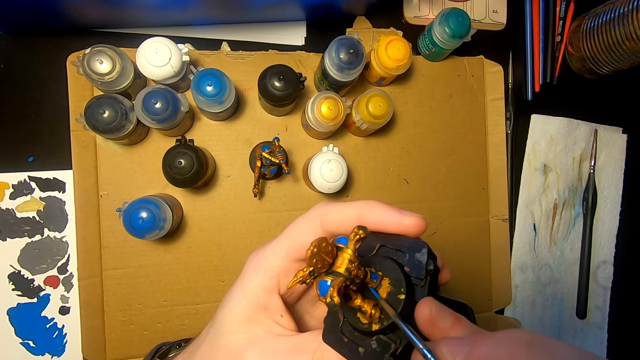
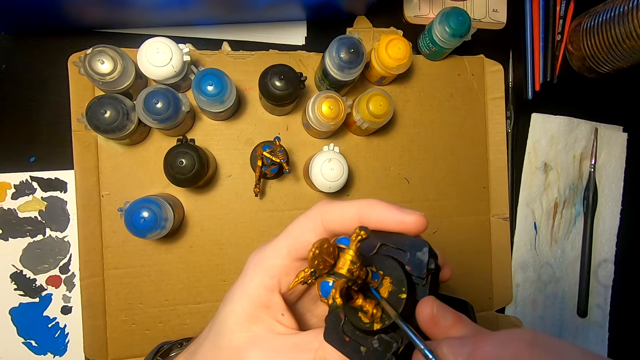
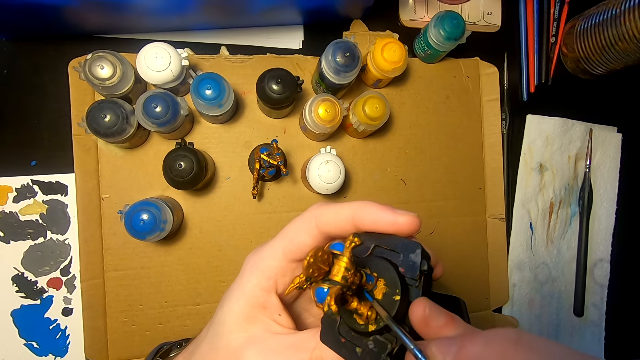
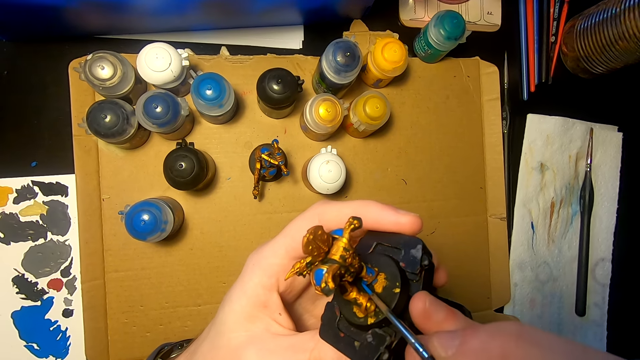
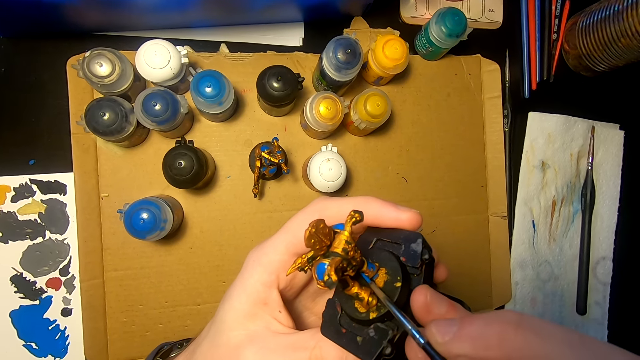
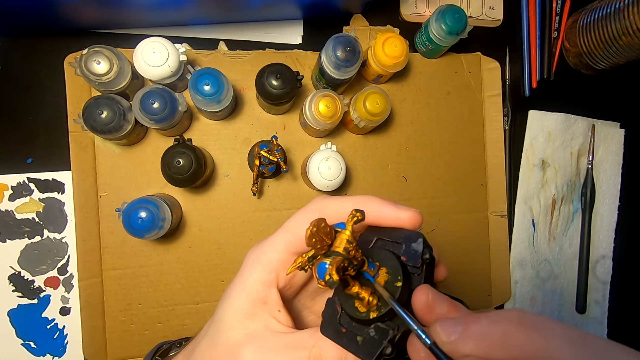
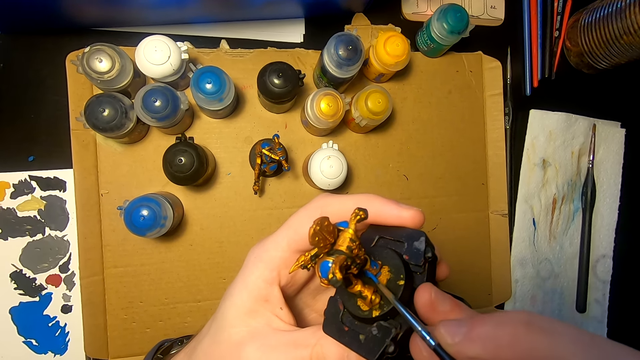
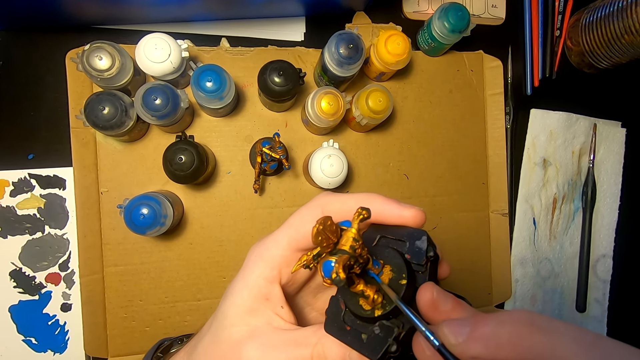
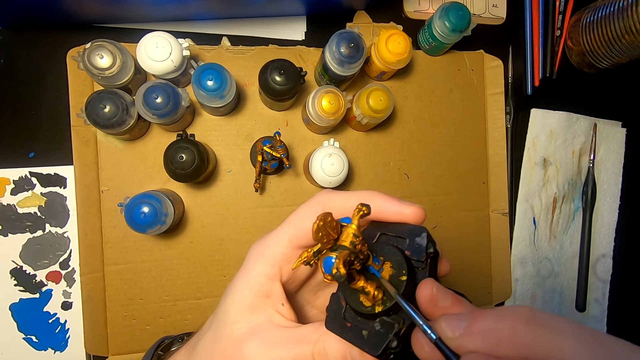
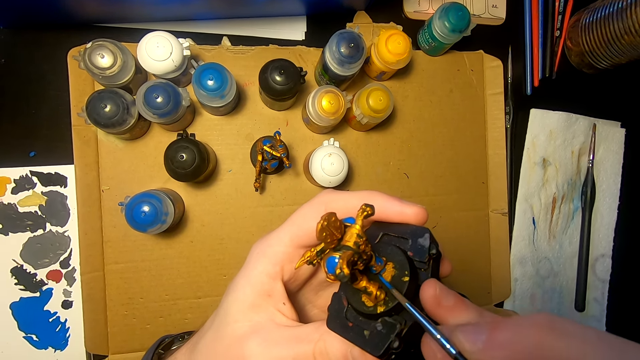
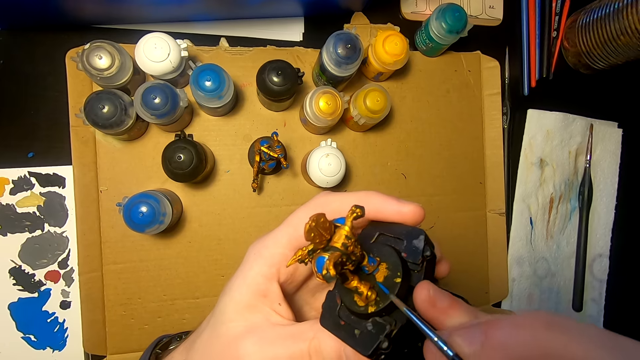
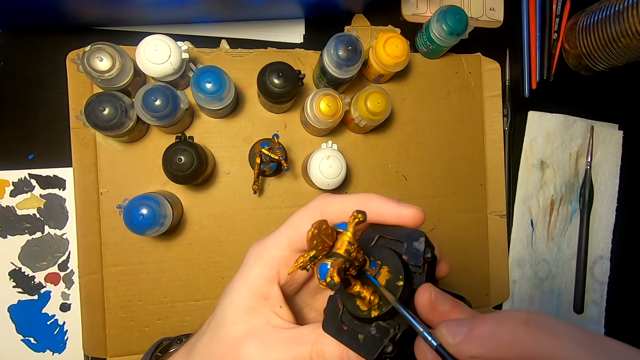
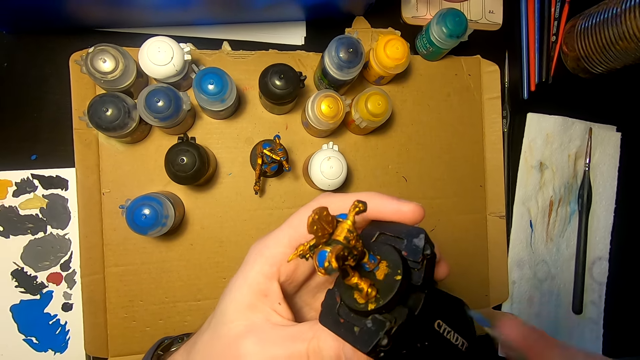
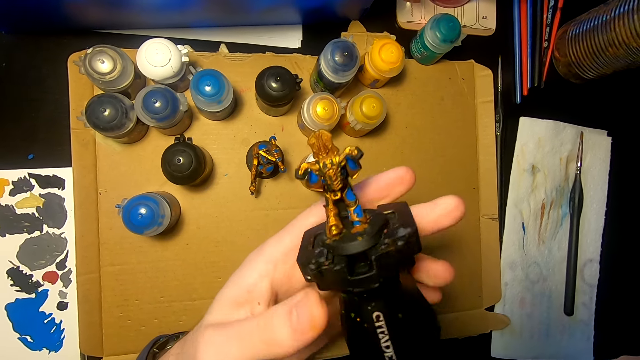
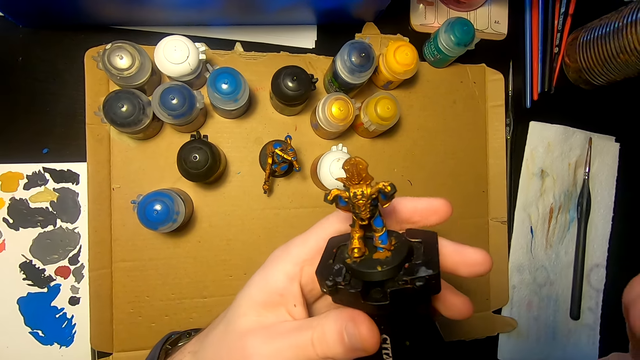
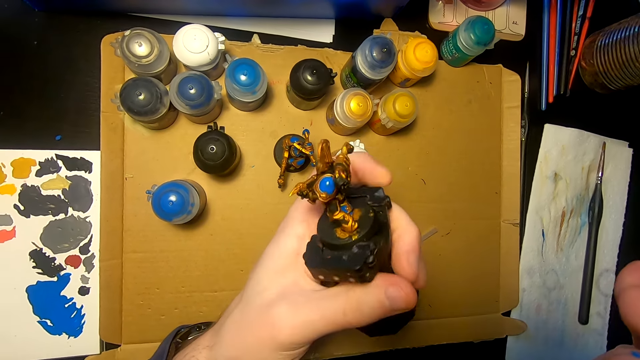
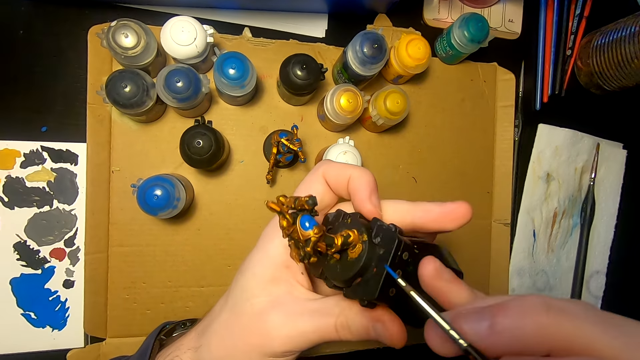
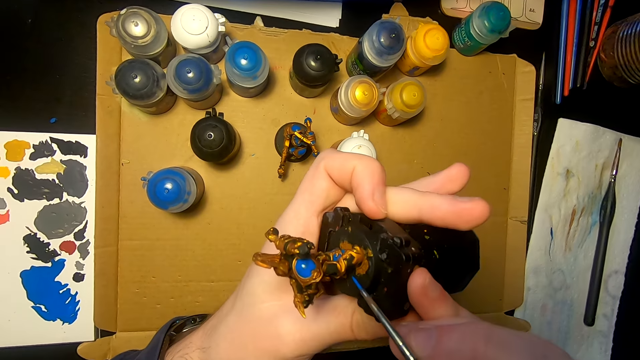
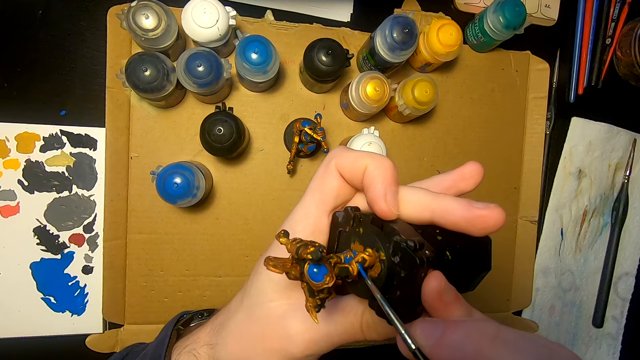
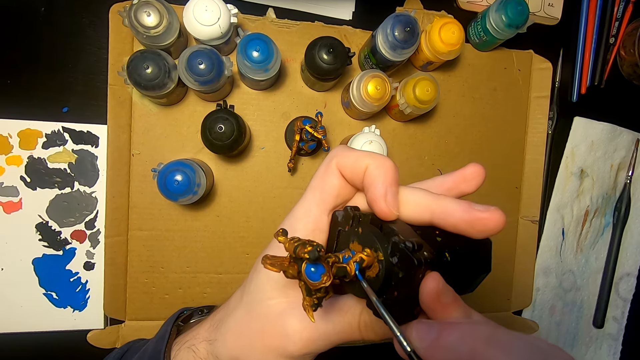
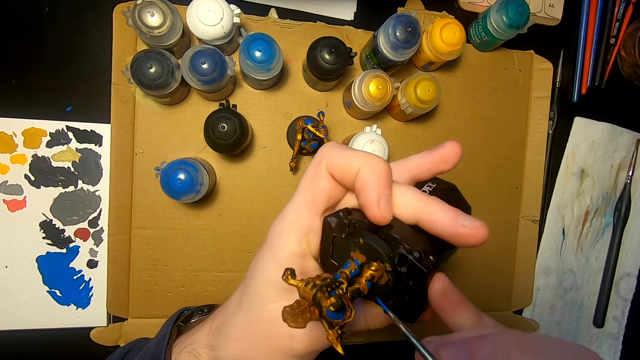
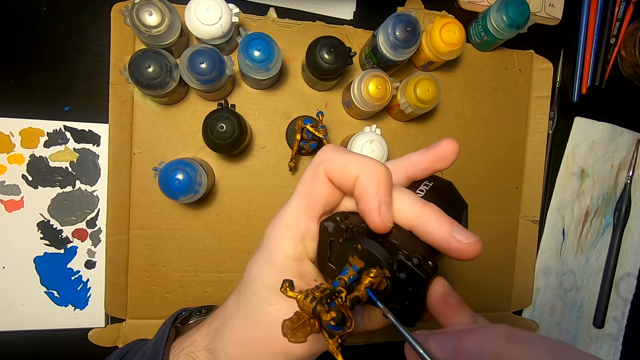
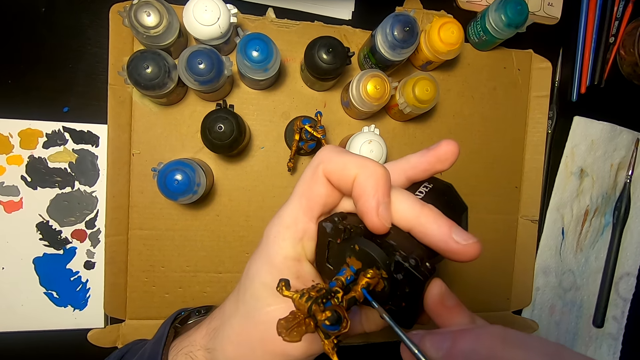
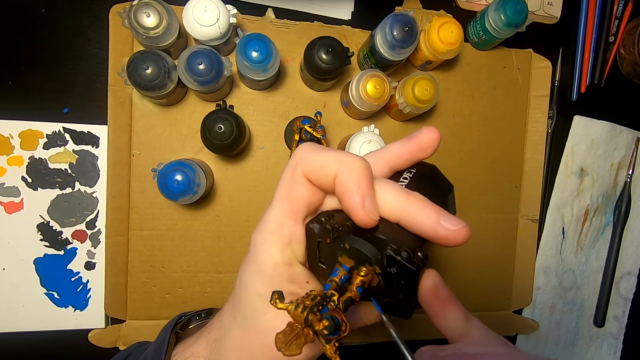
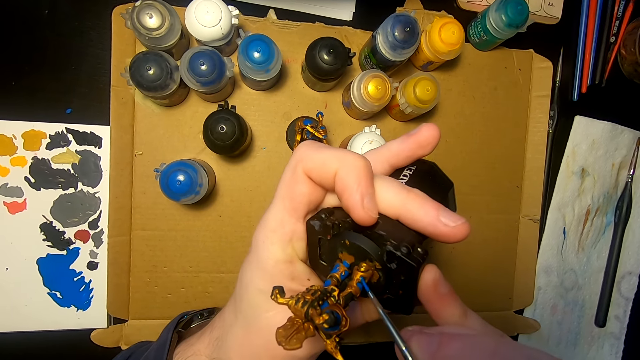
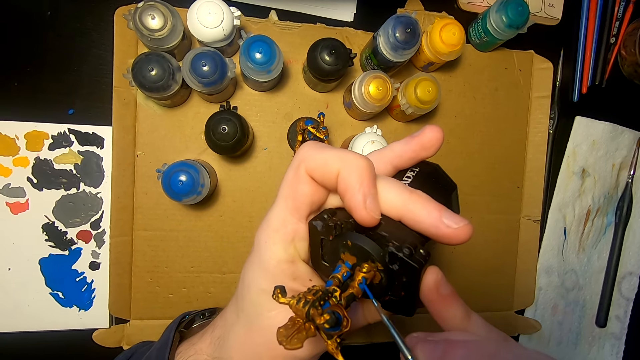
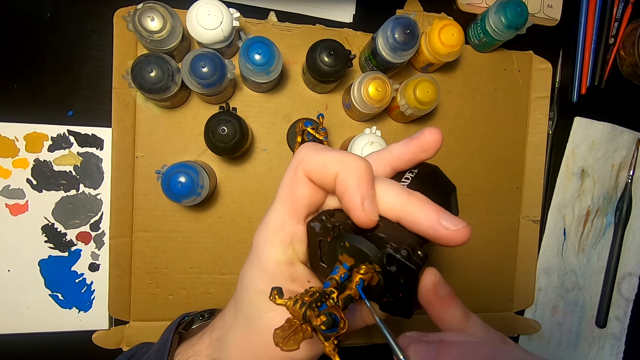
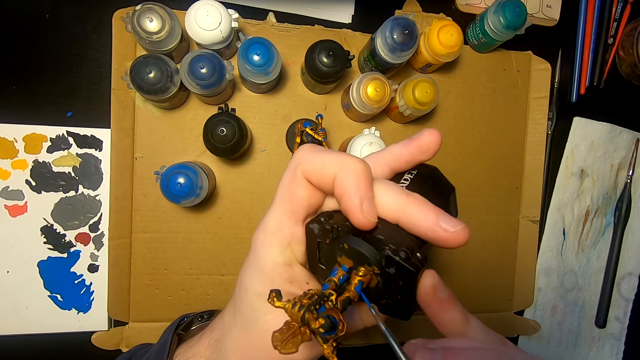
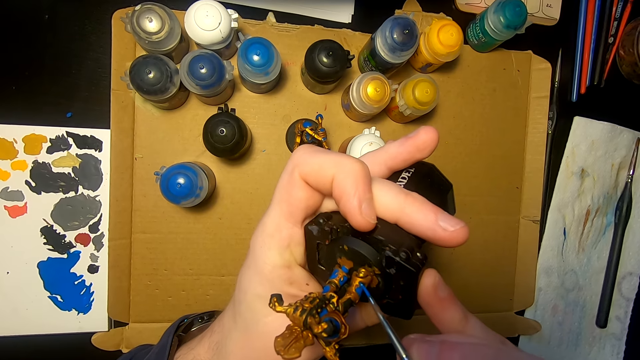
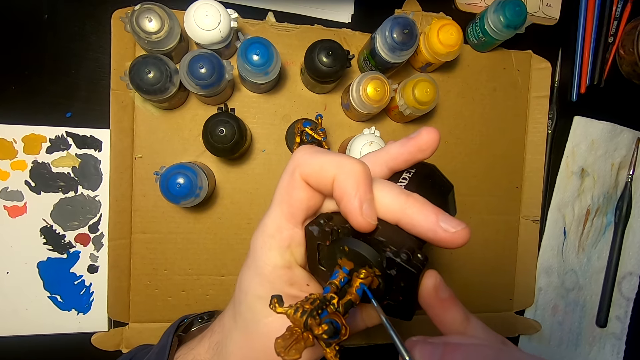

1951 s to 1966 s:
The camera wearer paints a figurine or sculpture with a paintbrush. They move the sculpture, look at the sculpture, turn the sculpture. They paint the figurine with a paintbrush. They paint the figurine with a paintbrush again.

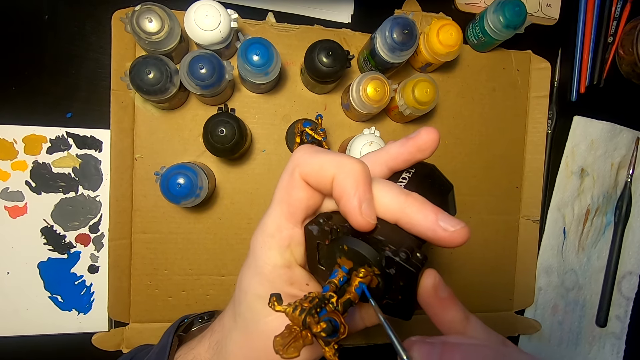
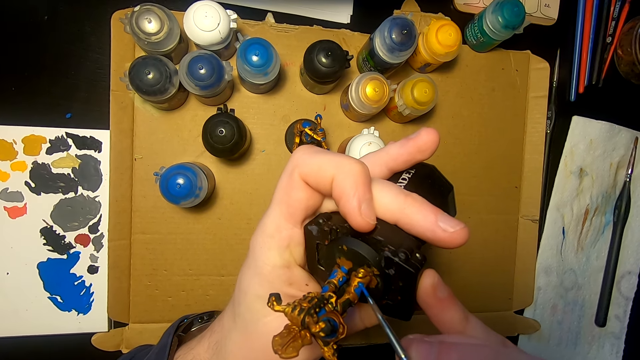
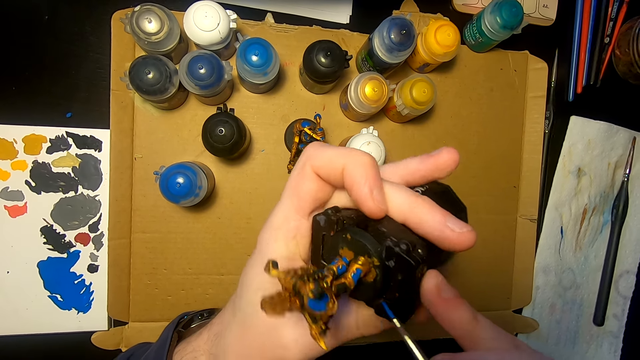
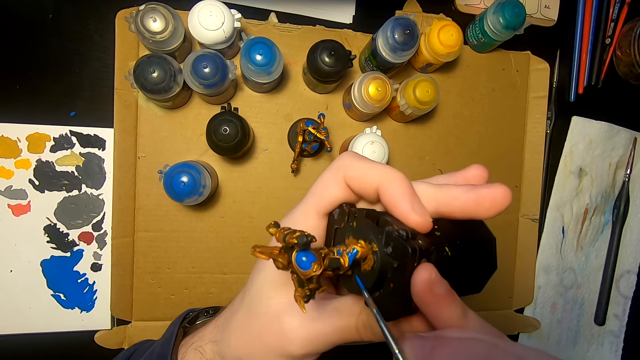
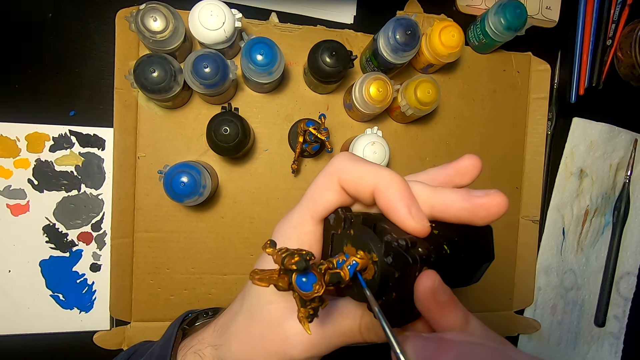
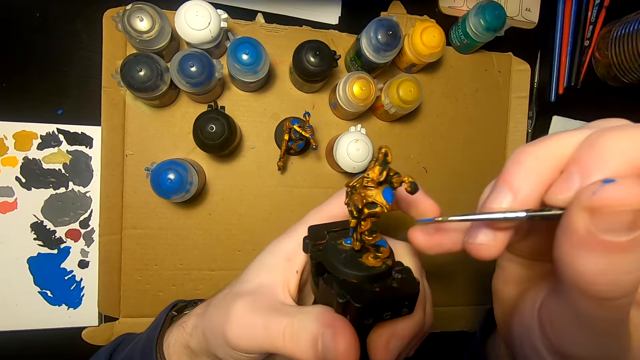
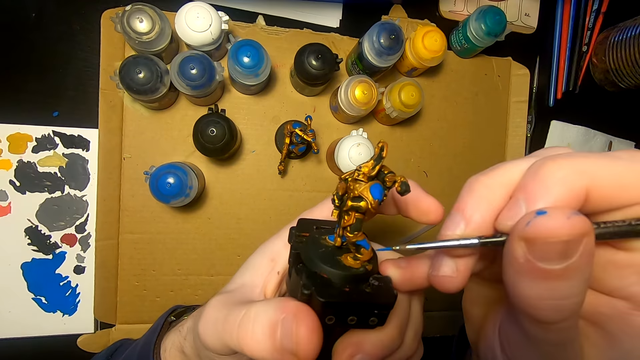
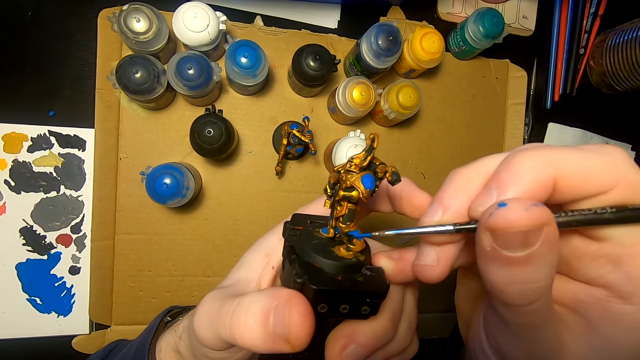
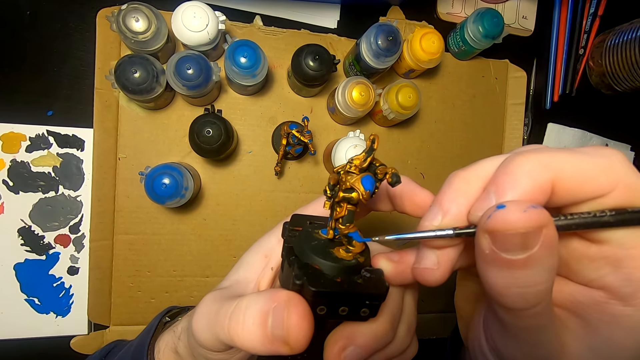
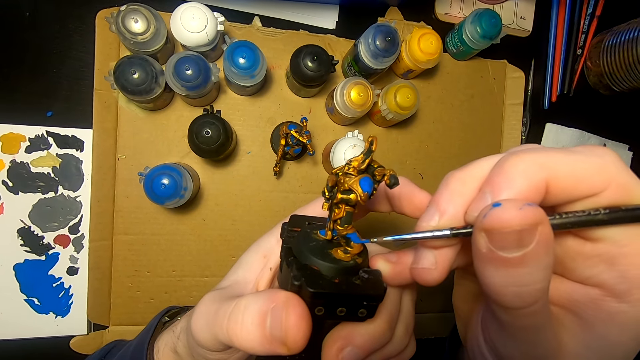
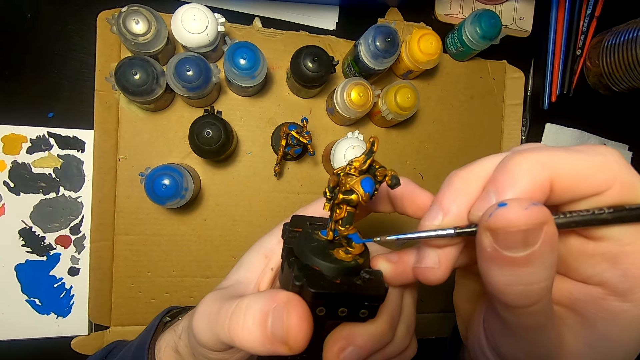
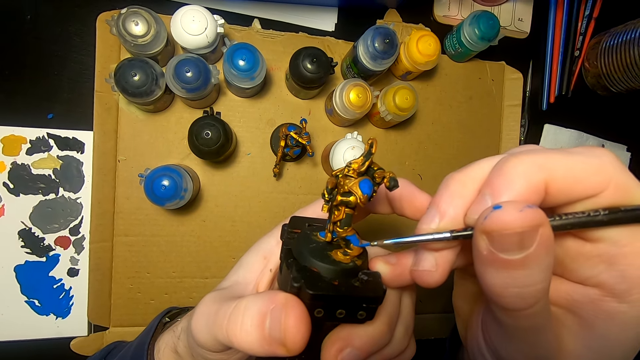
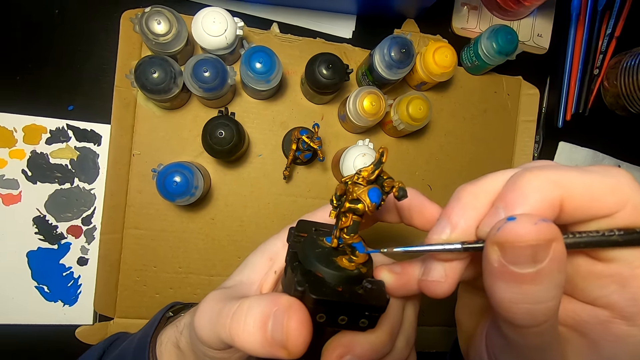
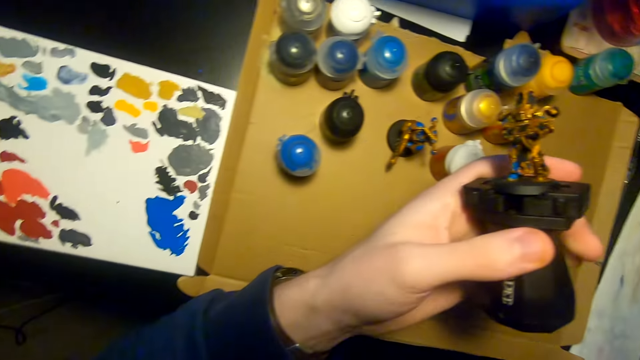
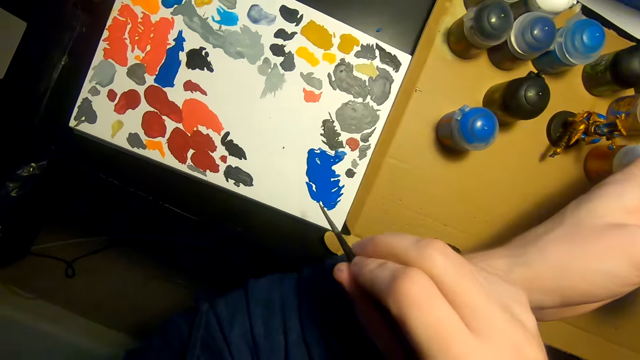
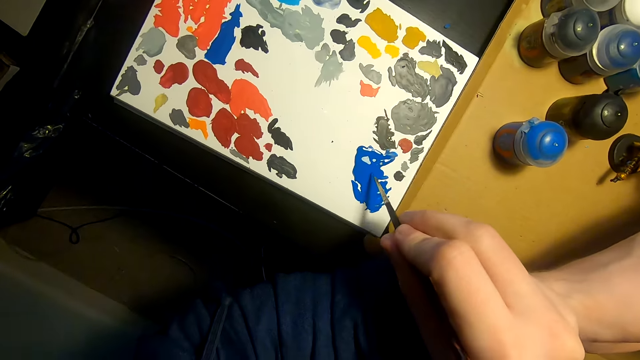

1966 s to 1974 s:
The camera wearer turns a sculpture or figurine. They paint the figurine with a paintbrush. They move the right hand.
